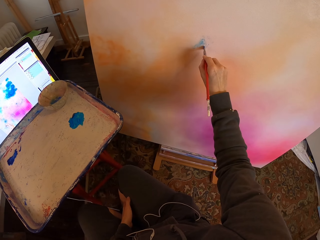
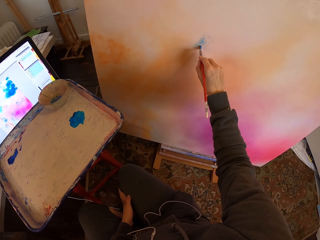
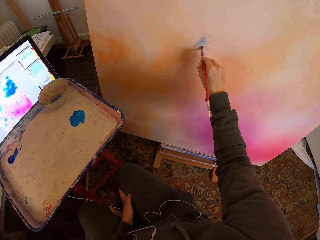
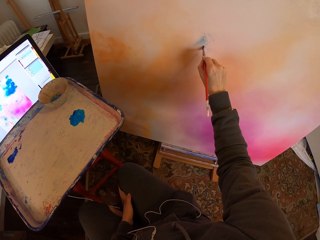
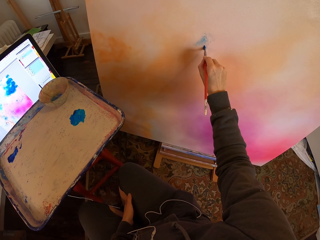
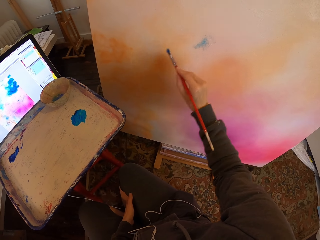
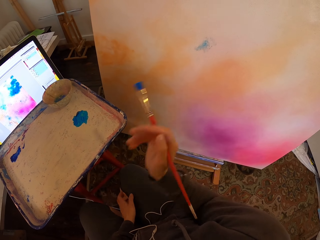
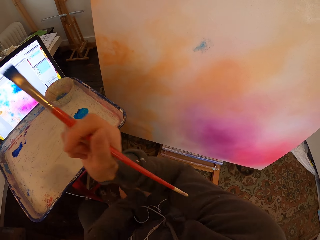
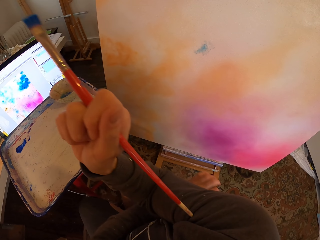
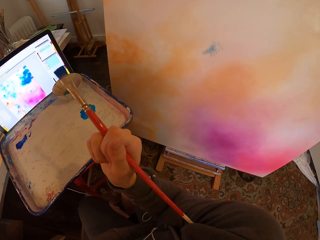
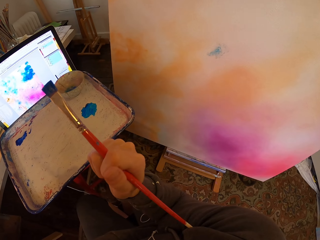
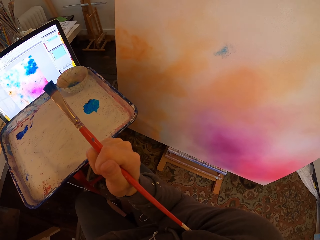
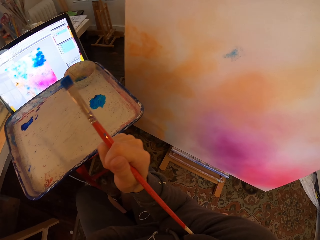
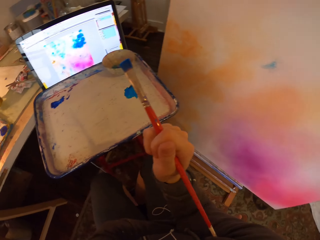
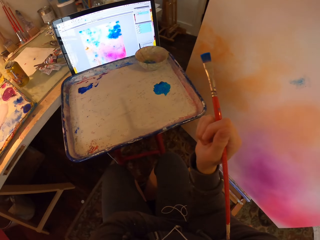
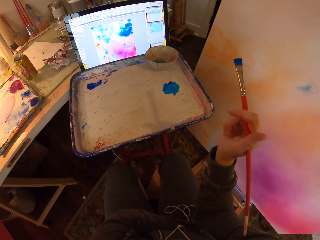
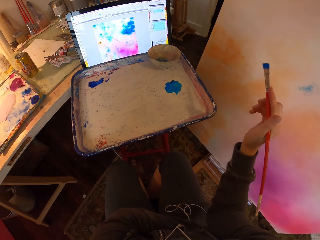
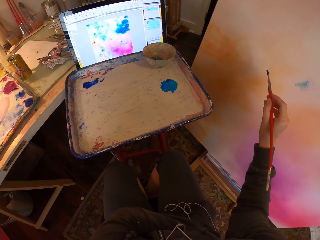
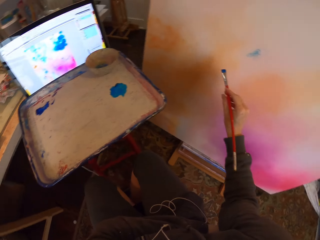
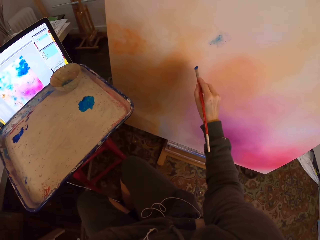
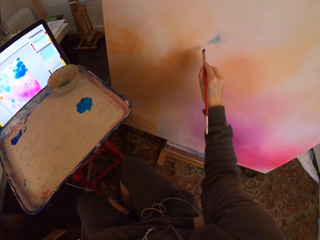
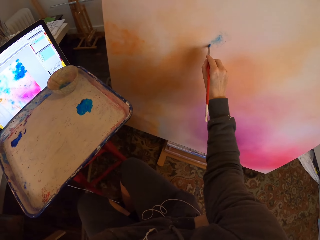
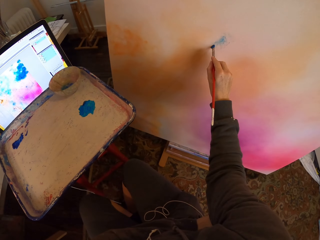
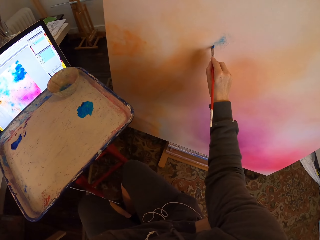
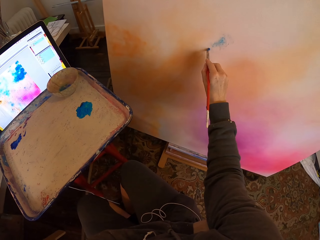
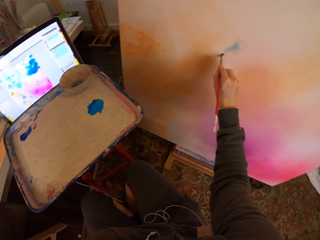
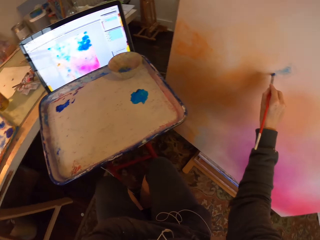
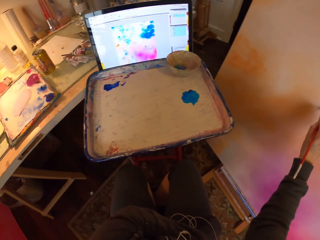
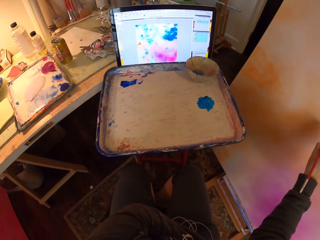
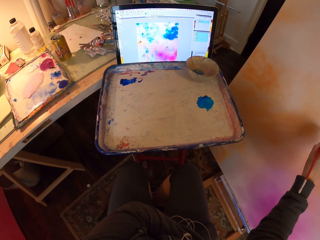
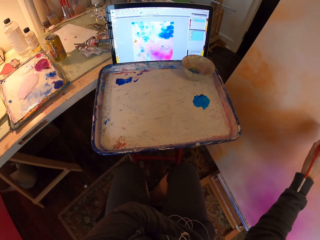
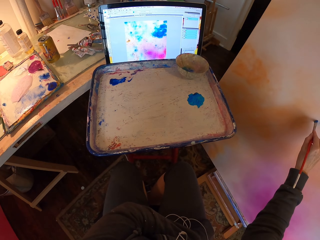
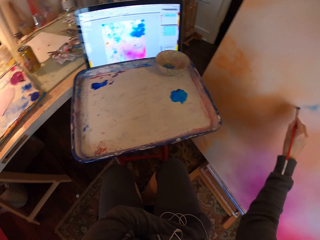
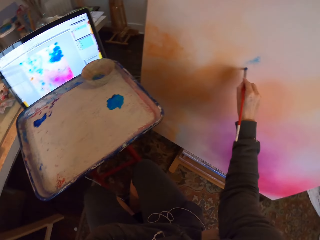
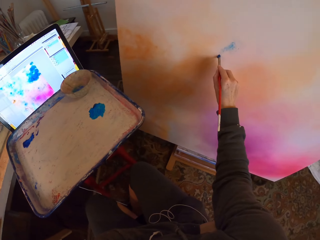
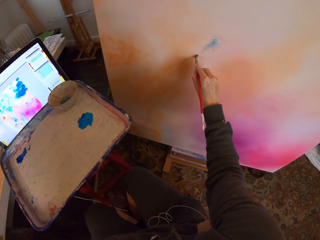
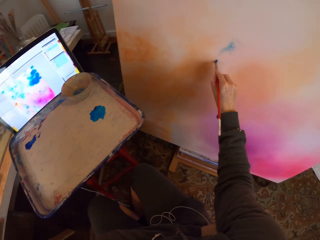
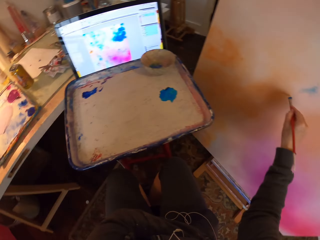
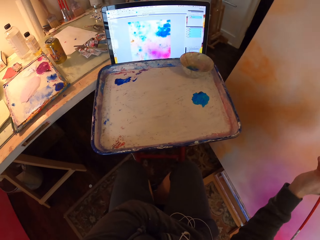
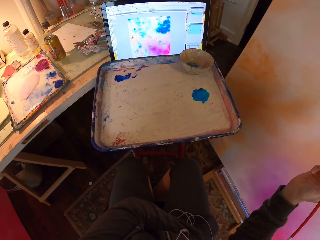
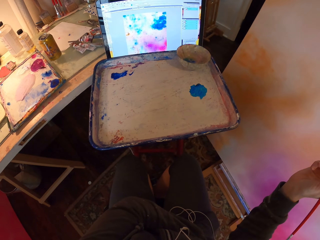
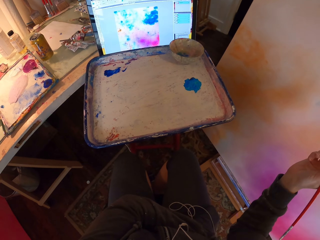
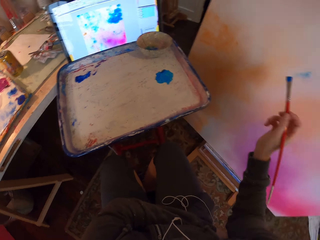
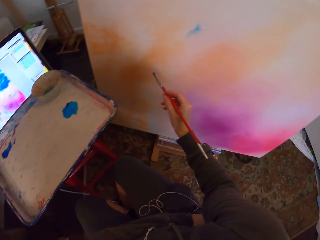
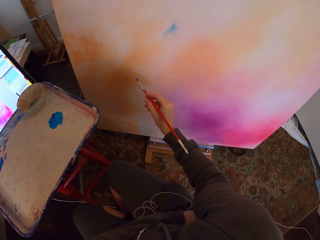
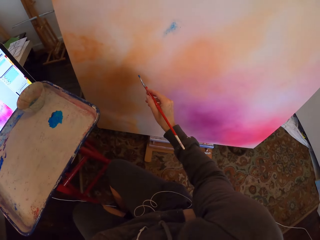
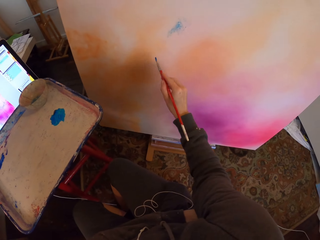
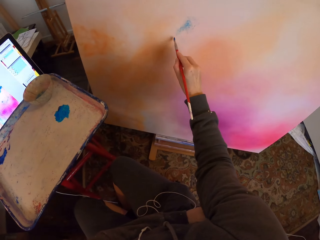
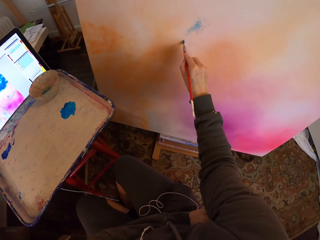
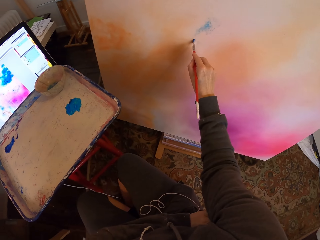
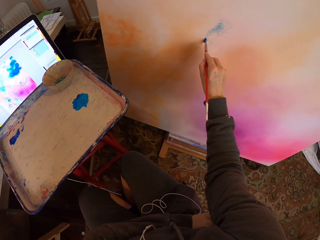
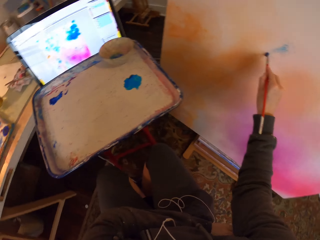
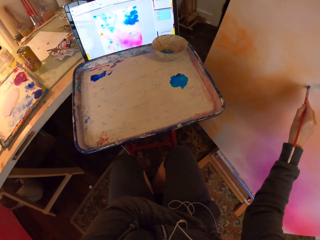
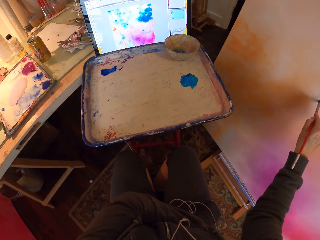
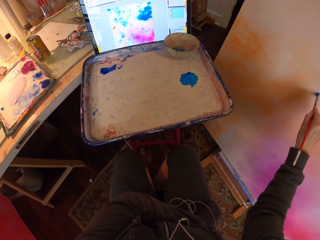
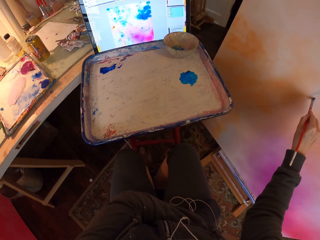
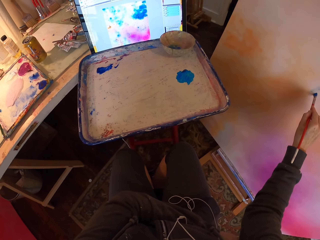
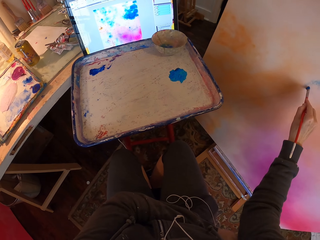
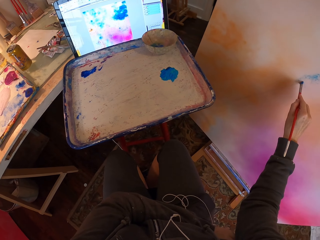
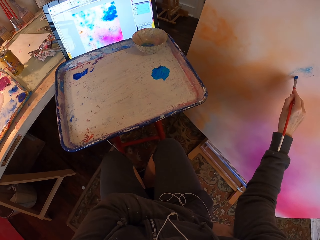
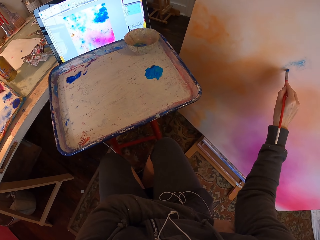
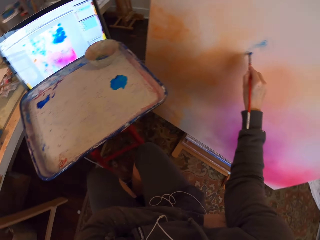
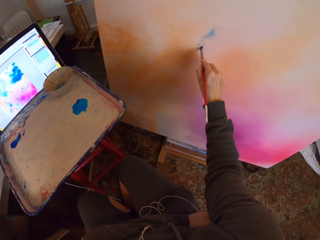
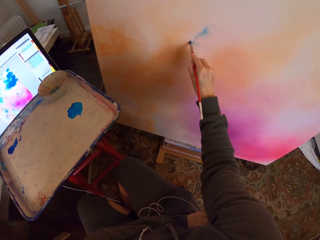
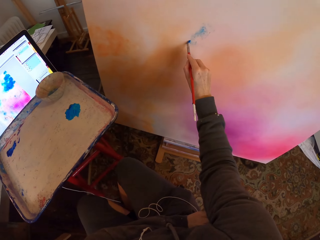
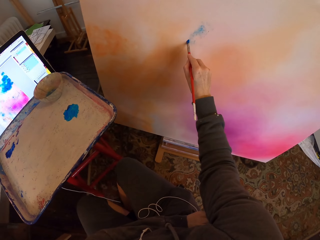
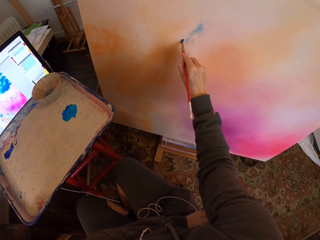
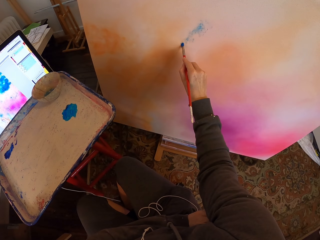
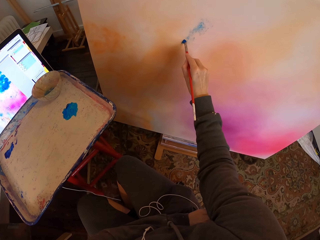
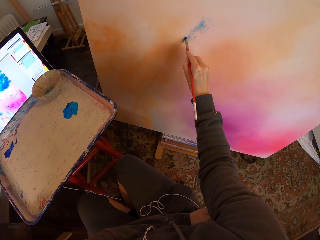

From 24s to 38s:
The camera wearer stares at the painting guide picture on the laptop. They paint on the board. They stare at the paintings. They paint on the painting board.

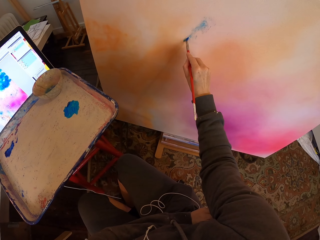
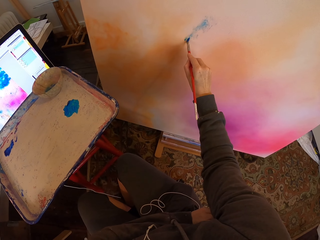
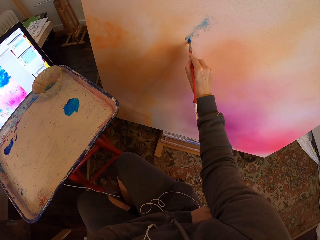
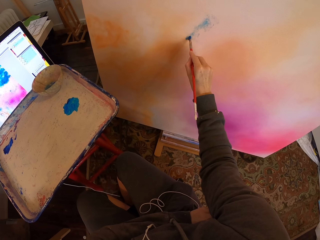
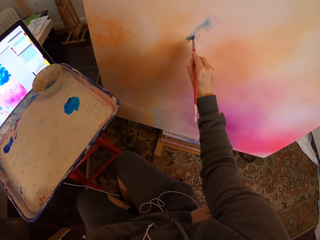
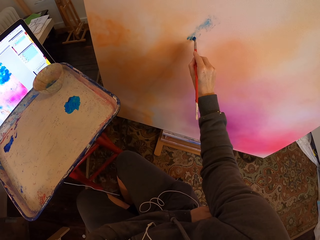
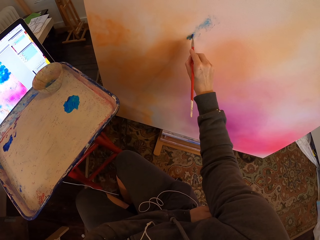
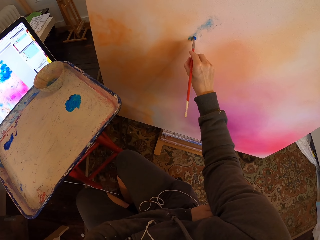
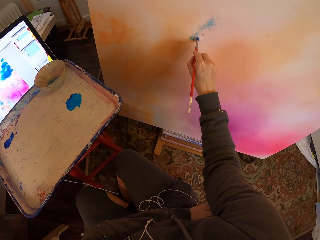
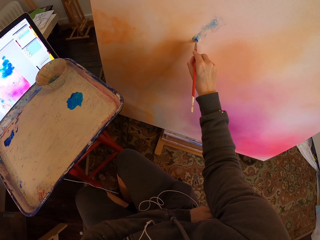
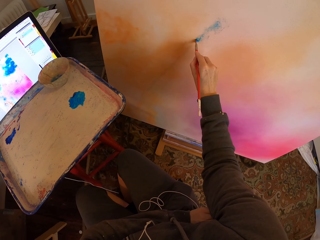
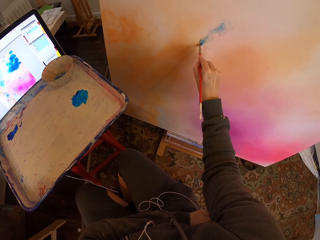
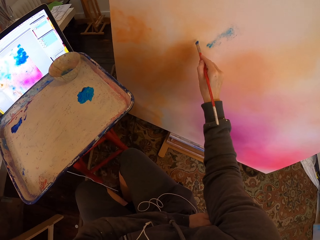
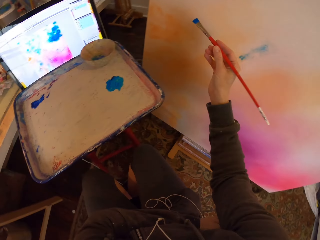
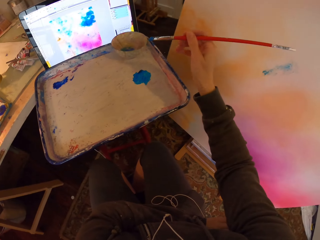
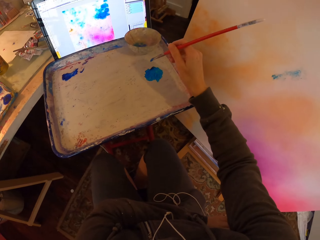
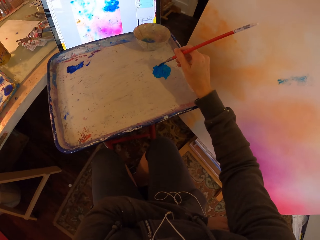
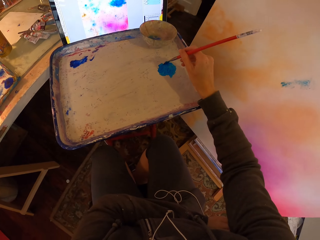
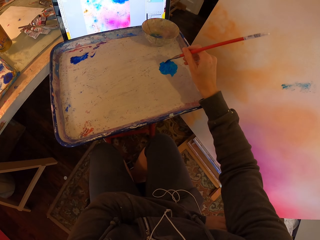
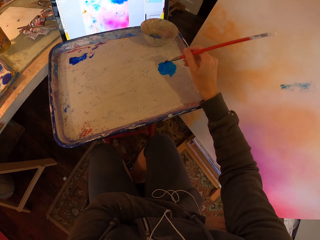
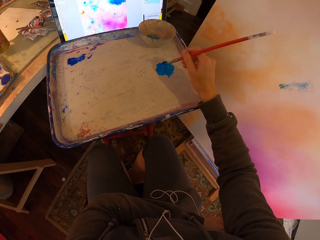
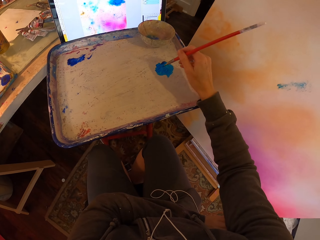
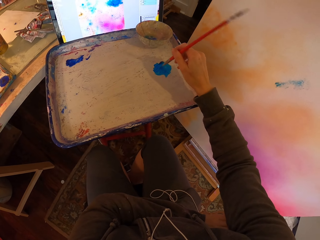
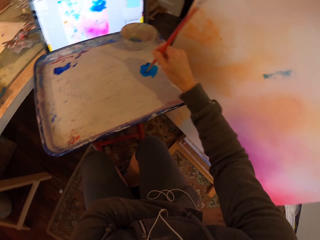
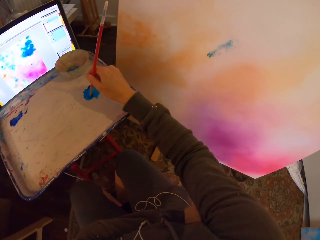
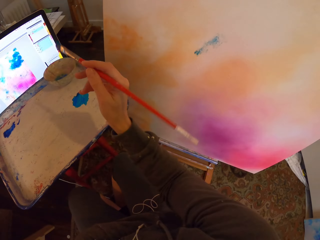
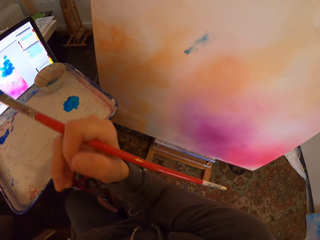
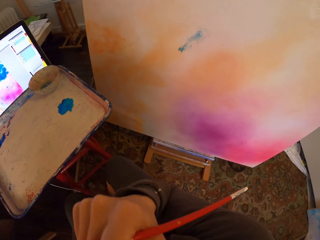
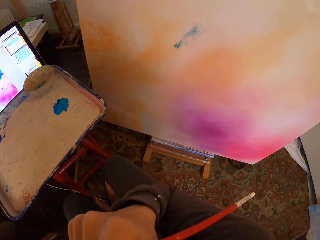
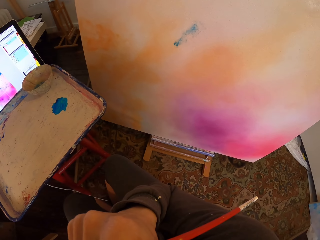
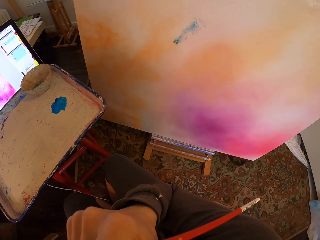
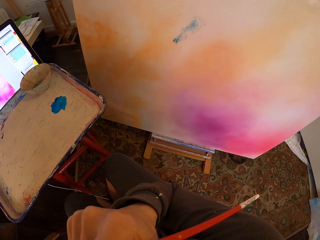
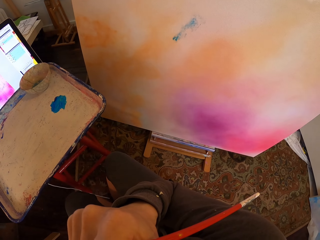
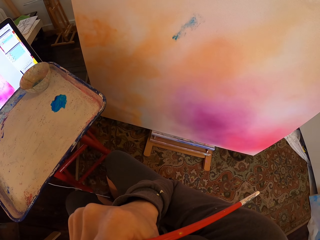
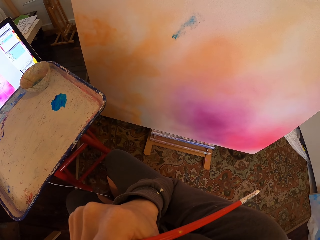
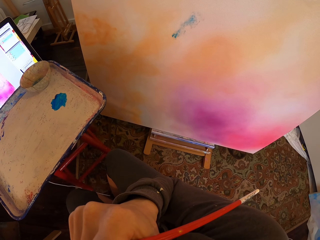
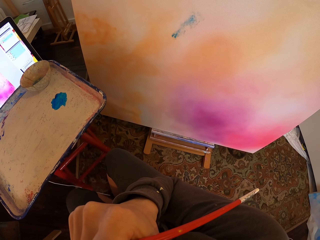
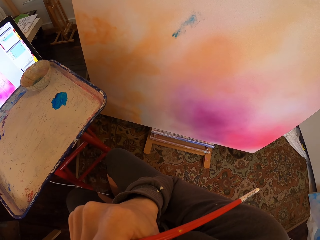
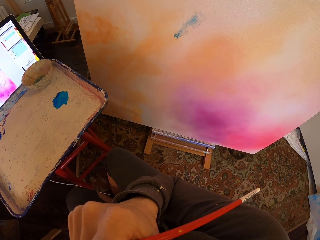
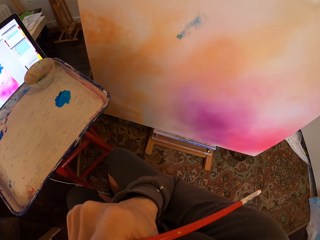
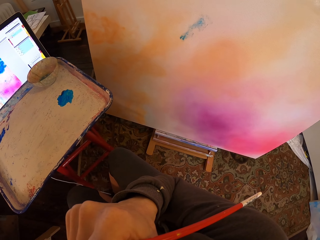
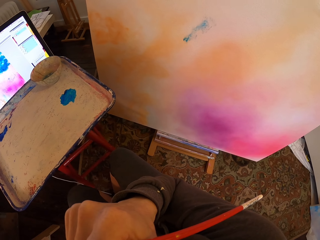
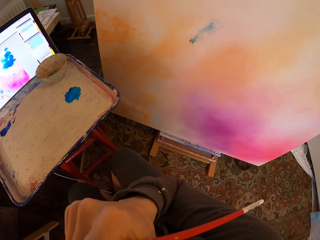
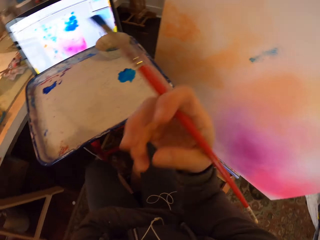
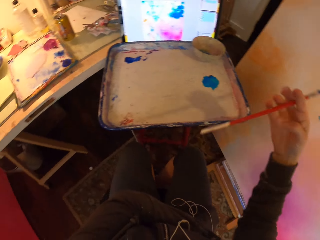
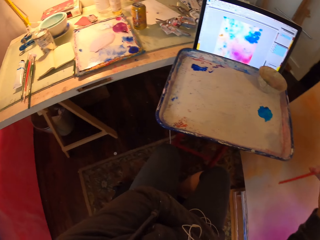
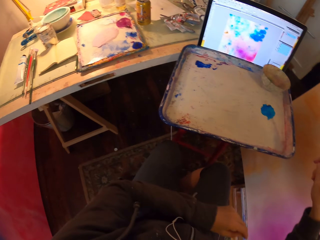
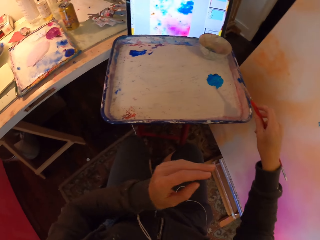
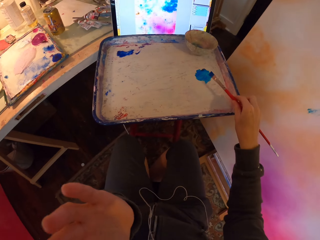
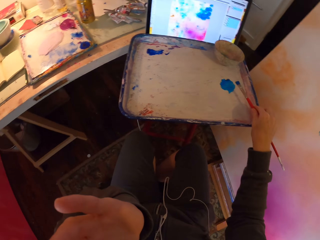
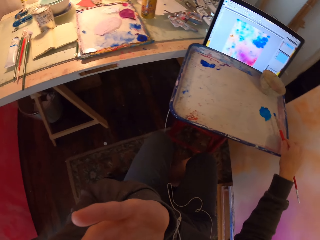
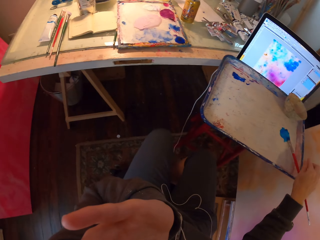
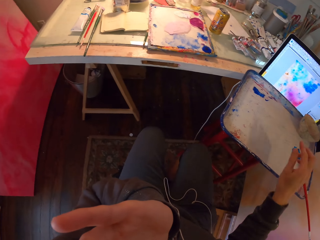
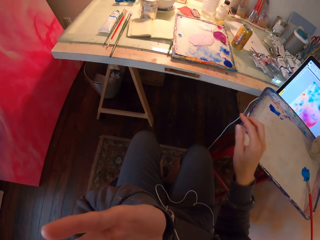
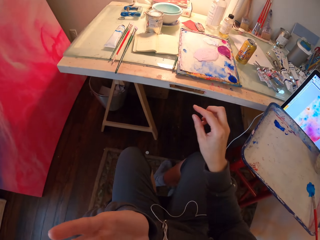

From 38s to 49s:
The camera wearer scoops blue paint on the paint tray with the paintbrush. They wipe their face with their hand. They stop and think. They drop the paintbrush in the paint tray. They adjust the camera on their head and stretch to the painting tools table.
